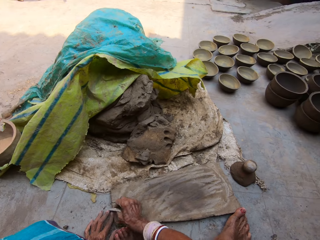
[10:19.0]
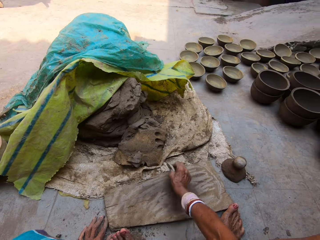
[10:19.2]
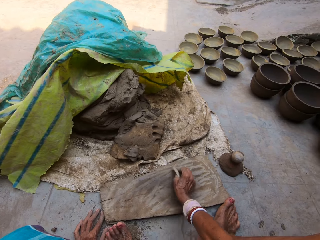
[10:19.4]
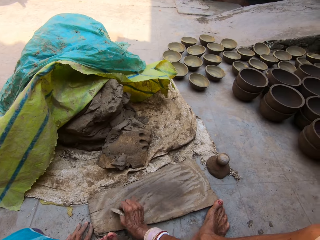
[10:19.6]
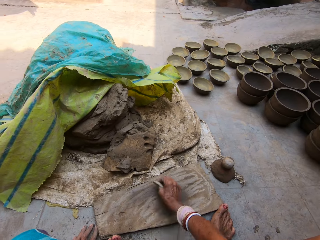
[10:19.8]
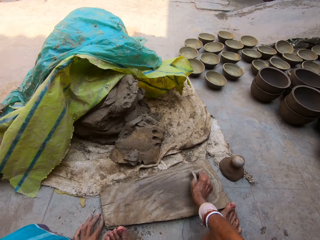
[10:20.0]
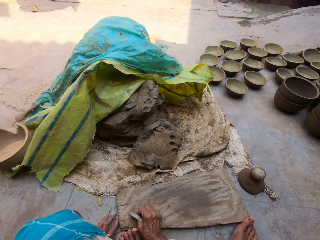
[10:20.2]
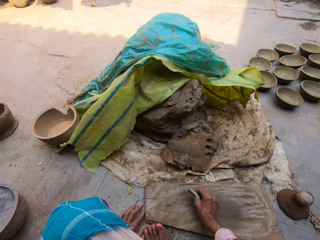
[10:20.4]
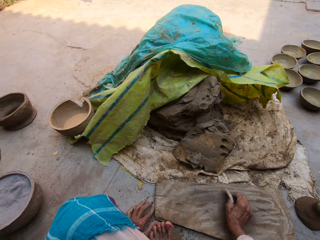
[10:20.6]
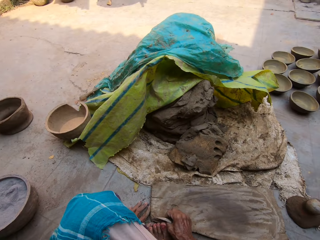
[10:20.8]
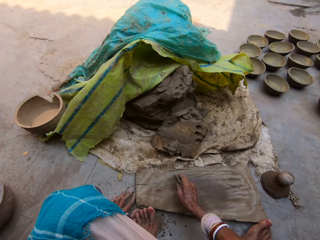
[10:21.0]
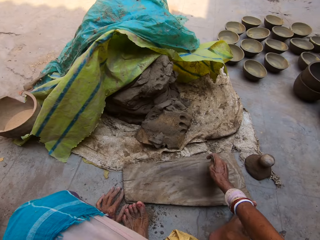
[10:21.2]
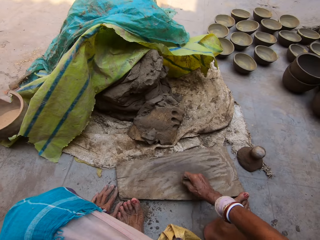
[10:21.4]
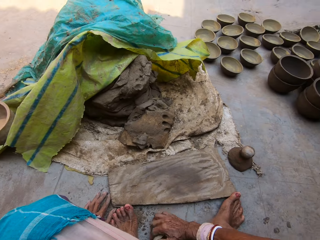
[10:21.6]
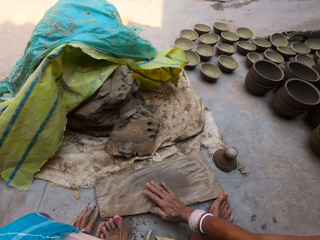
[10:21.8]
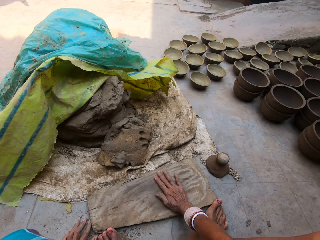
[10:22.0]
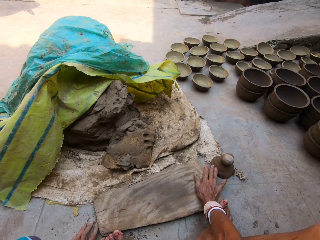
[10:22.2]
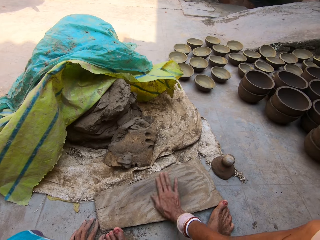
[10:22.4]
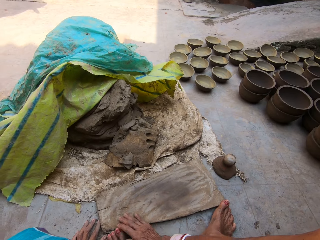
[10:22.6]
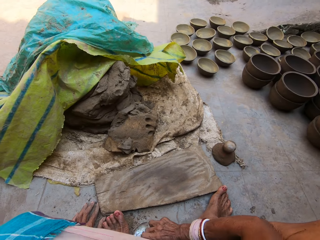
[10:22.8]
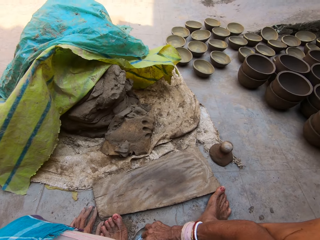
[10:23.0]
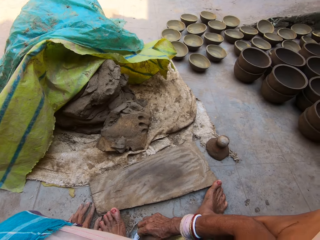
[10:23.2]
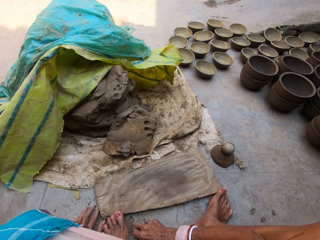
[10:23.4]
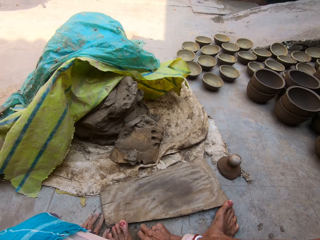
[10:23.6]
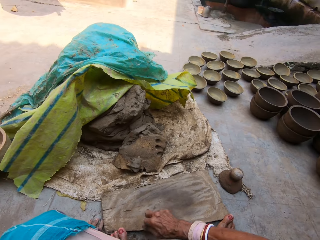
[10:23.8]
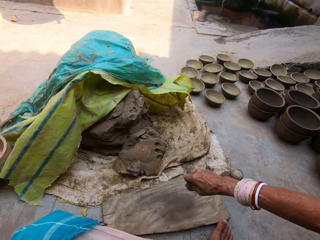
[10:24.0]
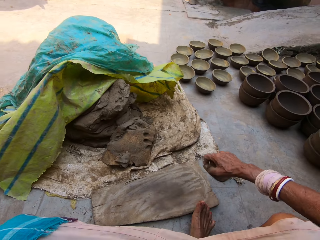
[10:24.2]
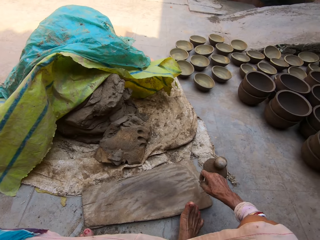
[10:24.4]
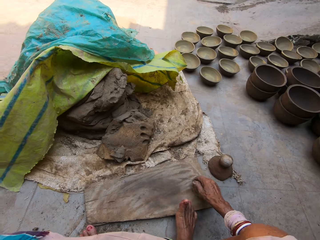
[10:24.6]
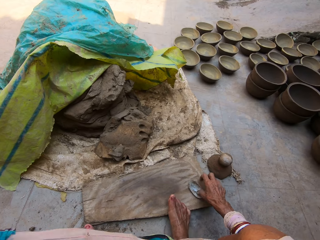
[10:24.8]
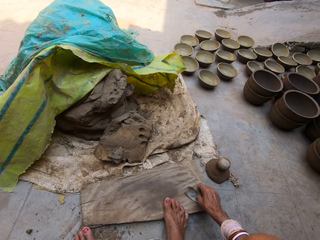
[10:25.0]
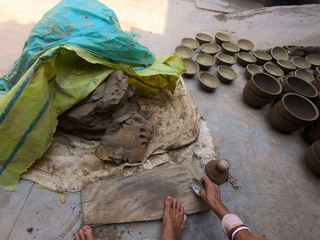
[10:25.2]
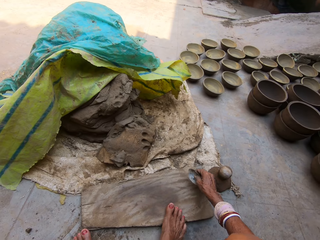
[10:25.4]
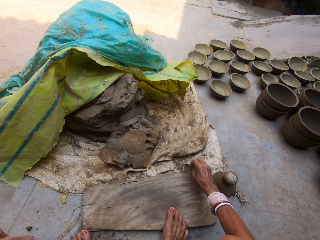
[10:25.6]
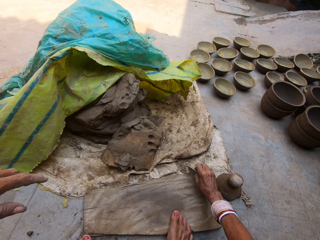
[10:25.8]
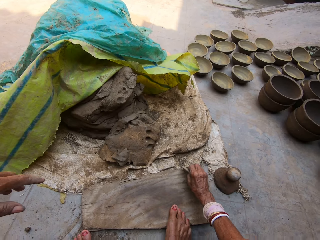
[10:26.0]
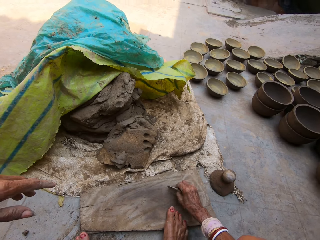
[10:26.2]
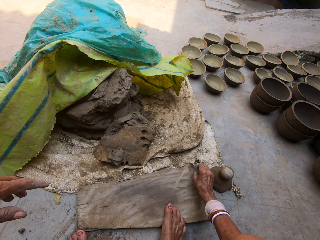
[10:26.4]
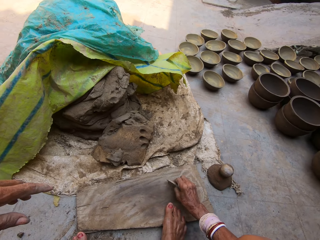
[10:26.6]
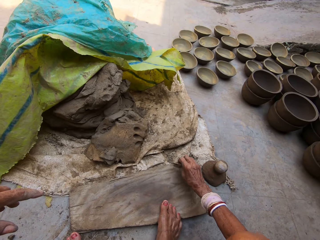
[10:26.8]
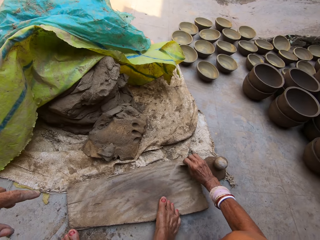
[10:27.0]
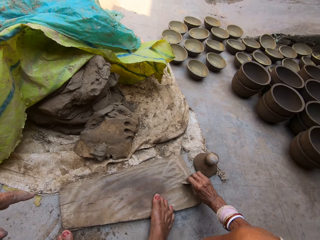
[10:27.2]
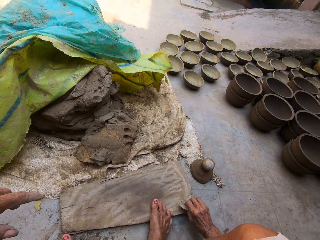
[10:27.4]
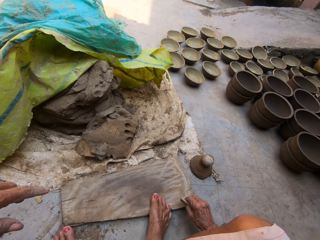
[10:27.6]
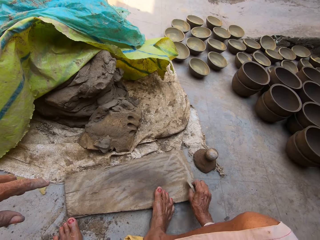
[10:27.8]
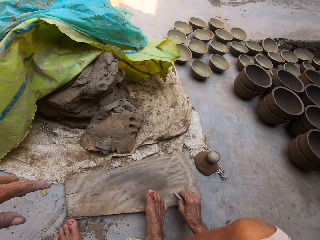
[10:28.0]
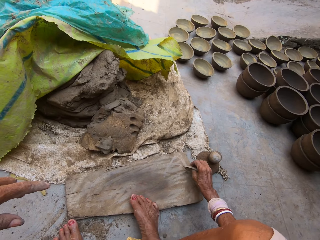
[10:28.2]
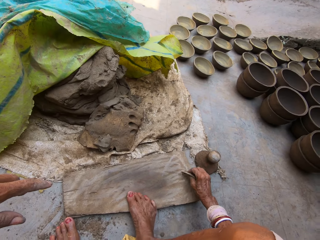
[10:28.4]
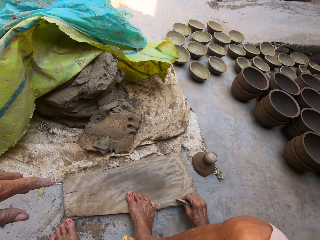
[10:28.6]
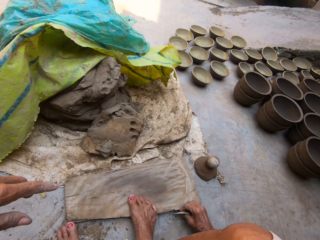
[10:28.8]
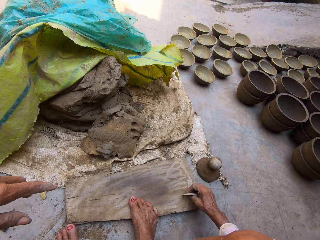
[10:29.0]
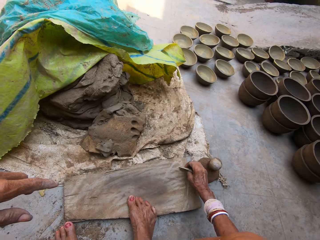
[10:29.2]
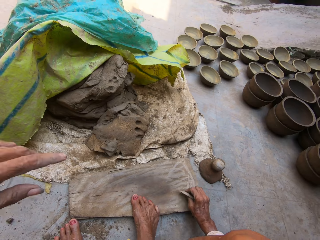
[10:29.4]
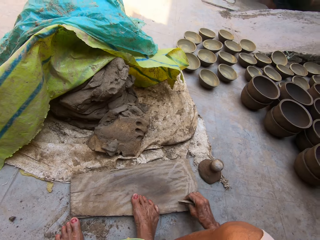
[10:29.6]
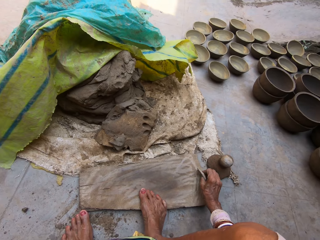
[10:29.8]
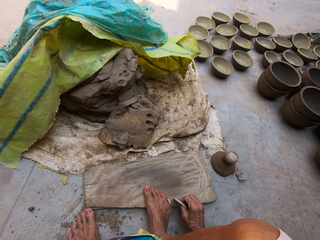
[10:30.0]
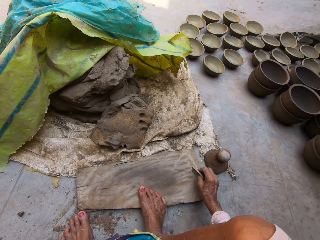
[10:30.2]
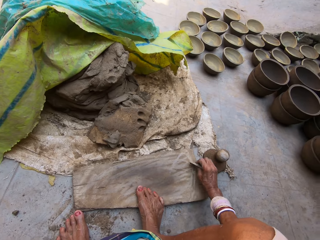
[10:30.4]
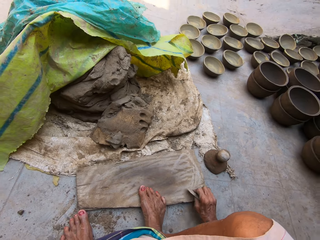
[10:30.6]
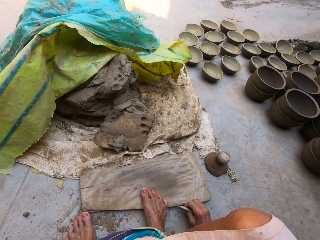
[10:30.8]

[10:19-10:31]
The camera wearer puts the wood razor blade on the ground. She rubs the wood with her right hand. She picks the wood from the ground. She rubs the wood with the wood razor blade.

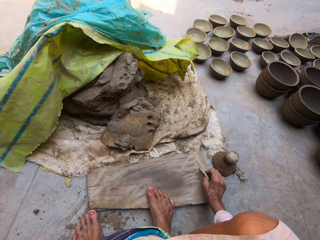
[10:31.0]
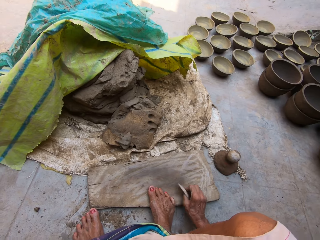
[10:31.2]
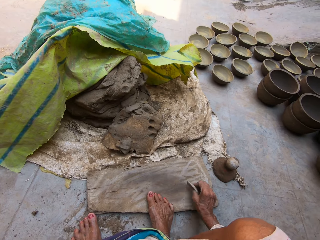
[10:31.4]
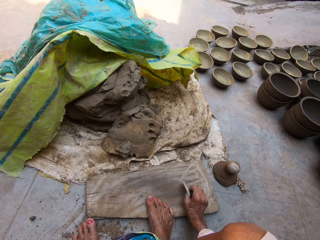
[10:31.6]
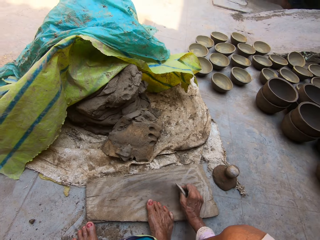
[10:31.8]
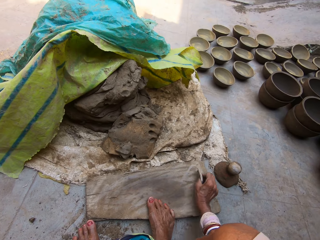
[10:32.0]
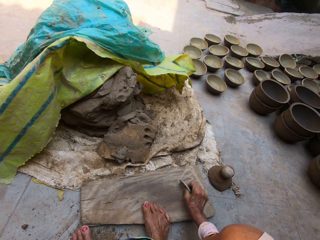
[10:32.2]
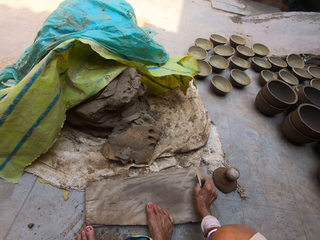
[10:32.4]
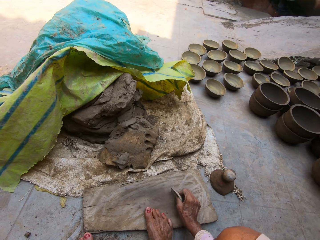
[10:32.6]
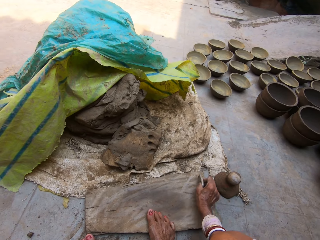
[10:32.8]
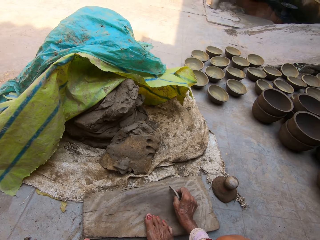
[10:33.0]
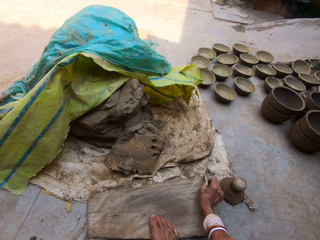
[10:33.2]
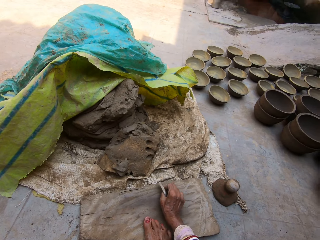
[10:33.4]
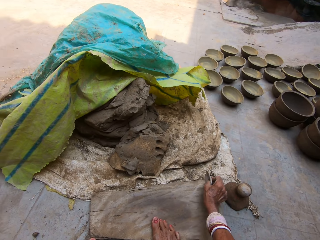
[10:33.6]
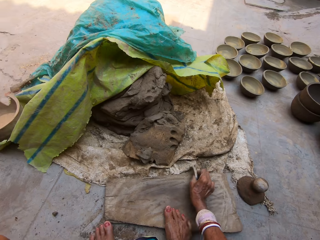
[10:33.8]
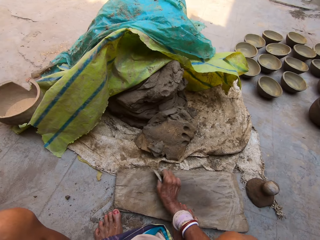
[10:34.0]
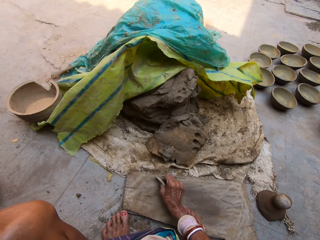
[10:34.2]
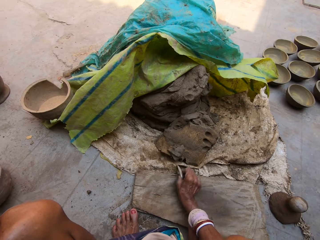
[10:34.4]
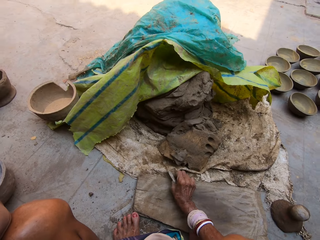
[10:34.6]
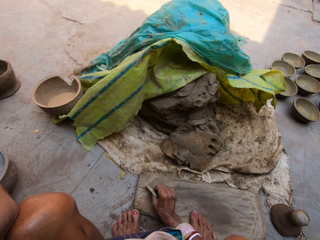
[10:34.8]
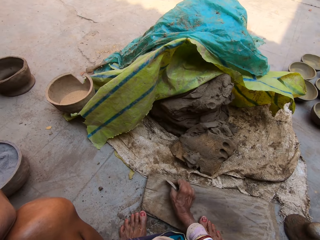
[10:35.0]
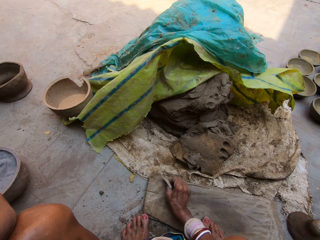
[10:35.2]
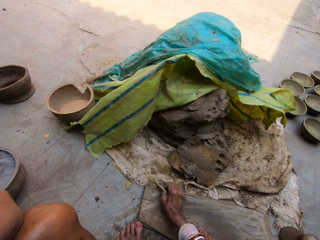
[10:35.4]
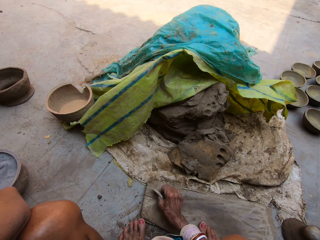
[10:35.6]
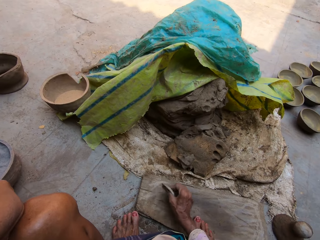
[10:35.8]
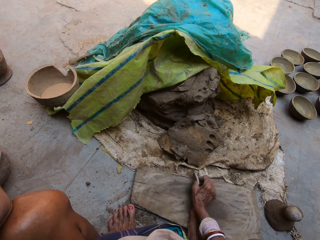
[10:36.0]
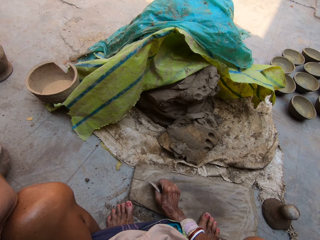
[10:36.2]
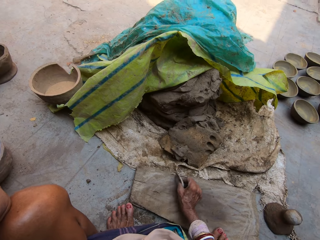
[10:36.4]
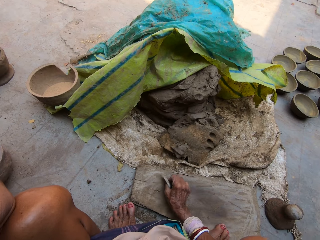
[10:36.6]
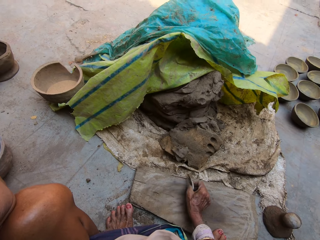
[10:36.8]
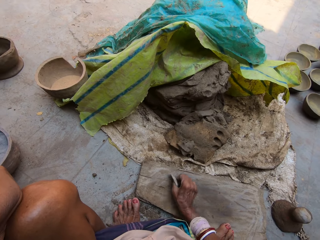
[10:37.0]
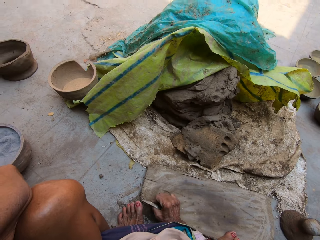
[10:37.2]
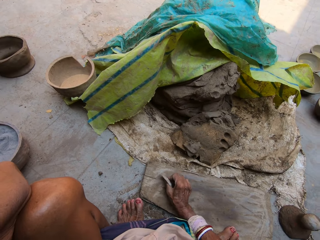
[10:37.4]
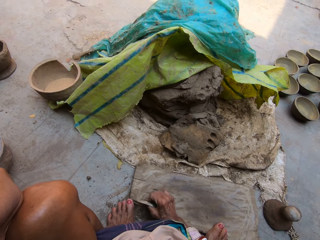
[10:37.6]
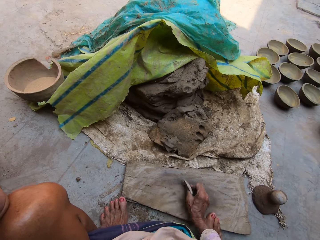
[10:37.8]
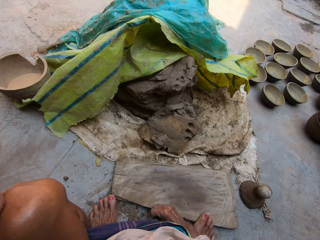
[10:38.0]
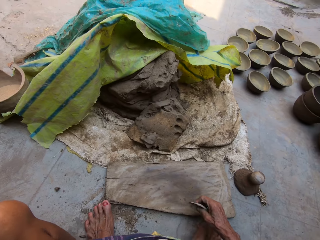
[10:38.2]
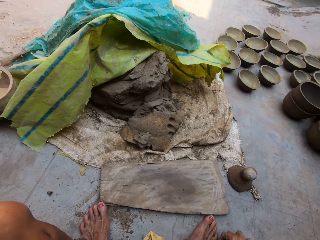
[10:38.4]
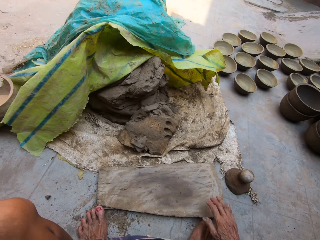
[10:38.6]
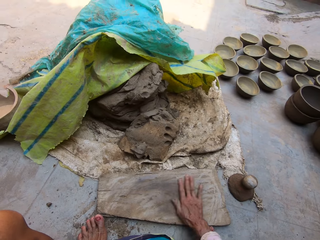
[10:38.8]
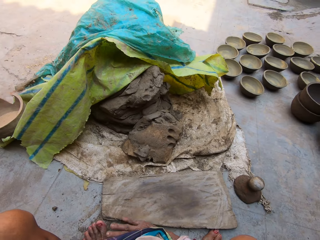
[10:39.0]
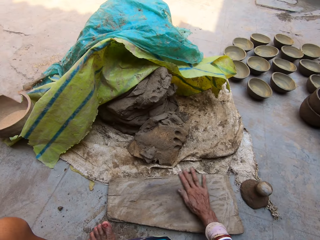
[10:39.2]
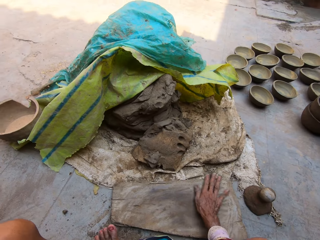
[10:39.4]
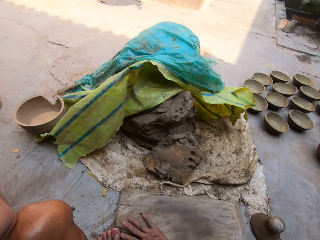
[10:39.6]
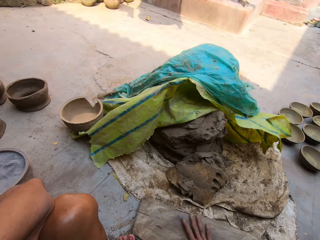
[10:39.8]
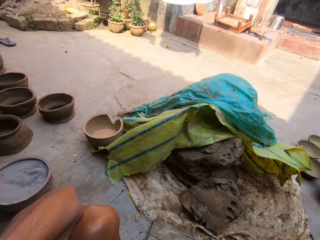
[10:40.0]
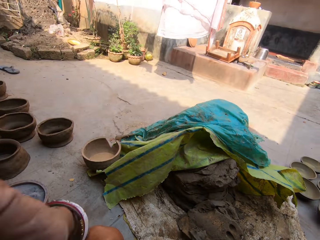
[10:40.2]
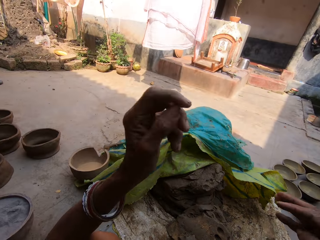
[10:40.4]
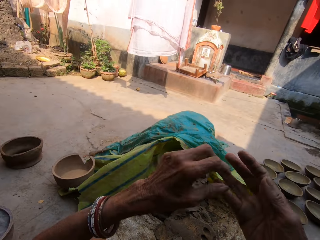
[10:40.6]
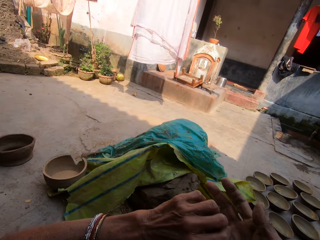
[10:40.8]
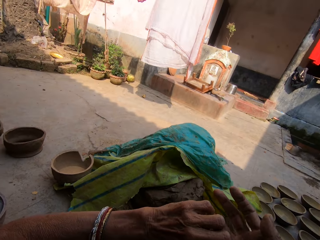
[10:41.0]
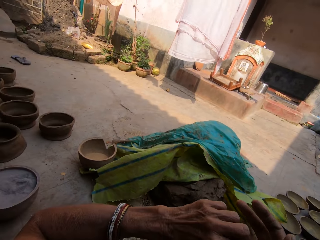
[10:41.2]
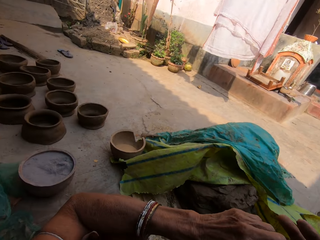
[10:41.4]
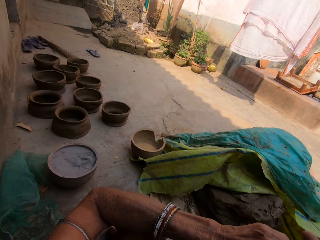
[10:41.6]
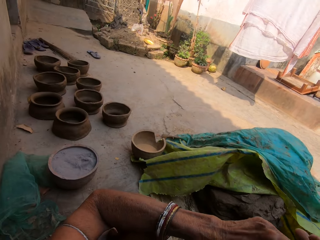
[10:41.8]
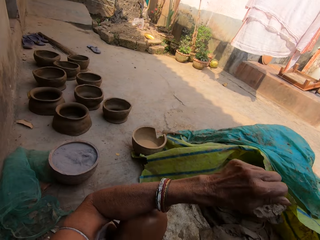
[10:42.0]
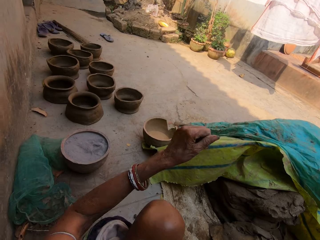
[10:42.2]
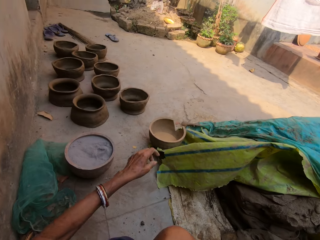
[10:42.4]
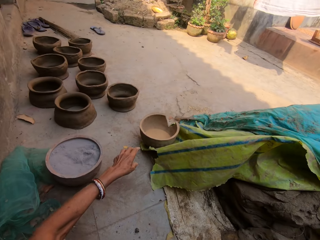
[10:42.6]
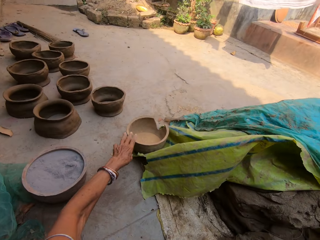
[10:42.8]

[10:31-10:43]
The camera wearer puts the wood razor blade on the ground. She rubs the wood with her right hand. She raises both hands. She removes dirt on her right hand.
